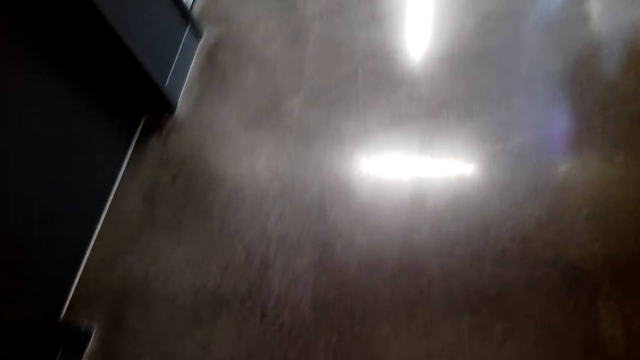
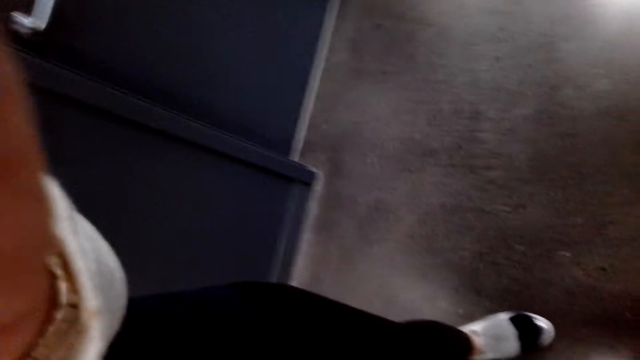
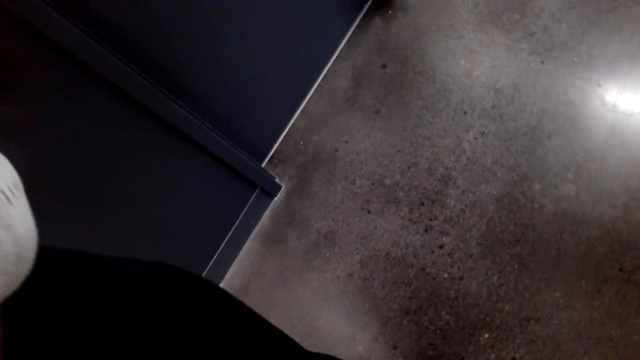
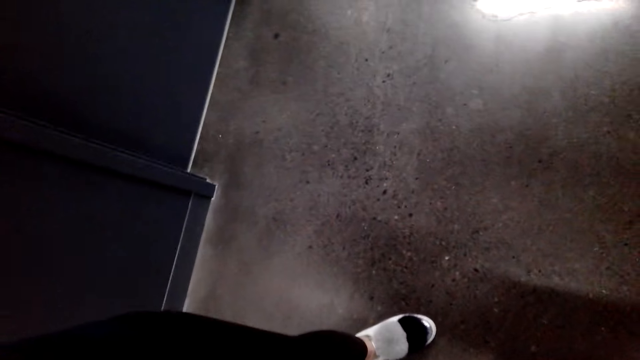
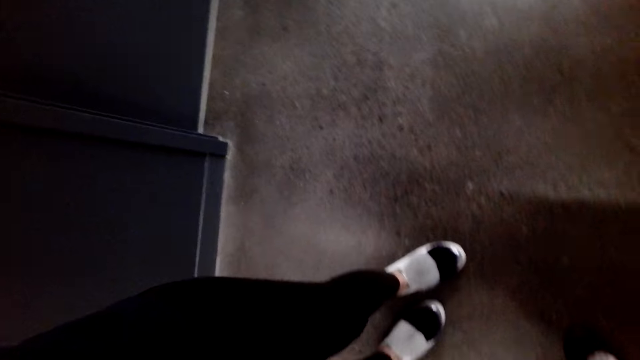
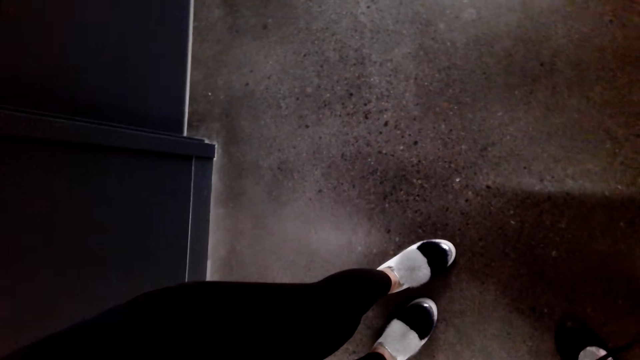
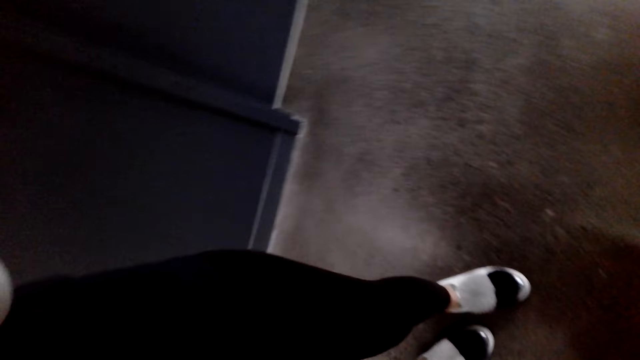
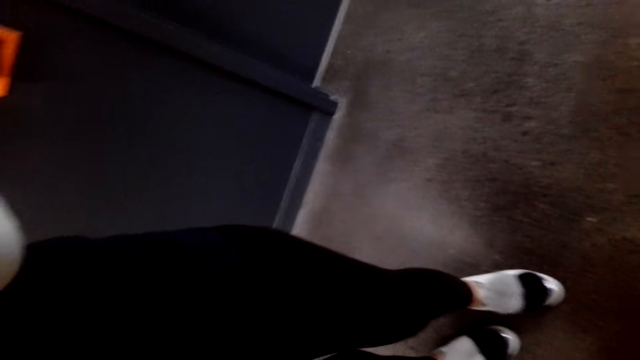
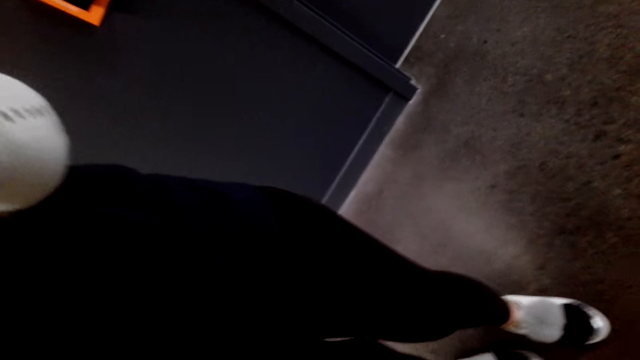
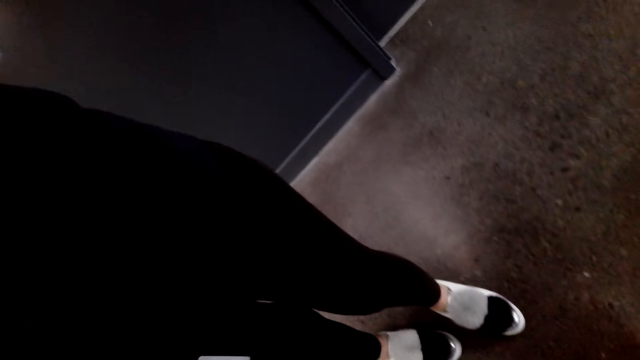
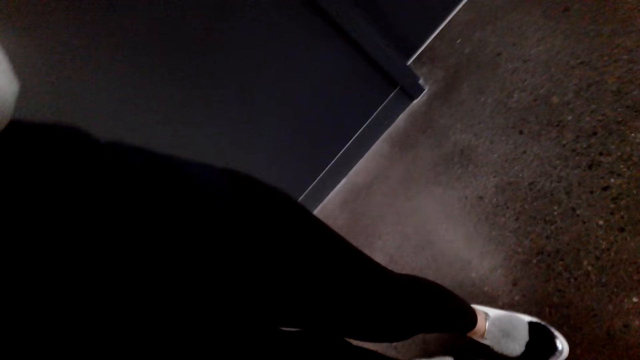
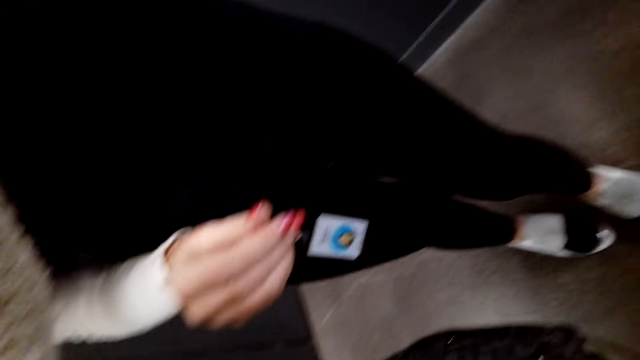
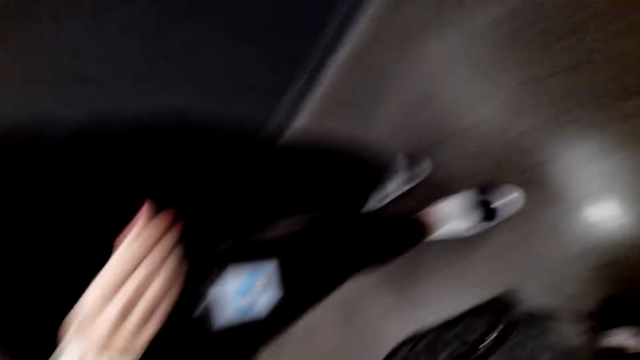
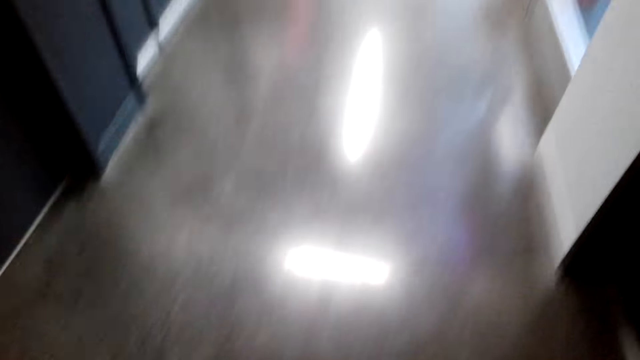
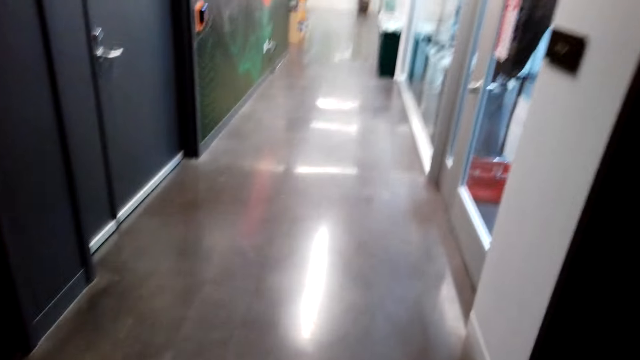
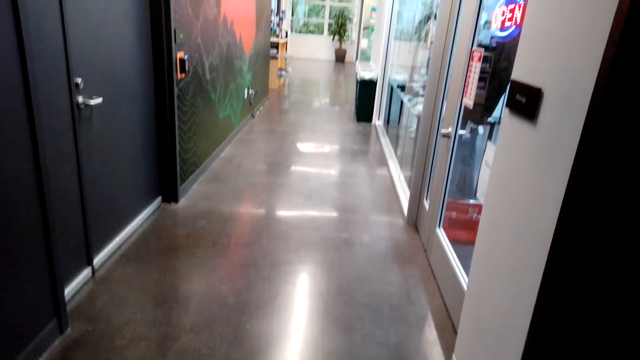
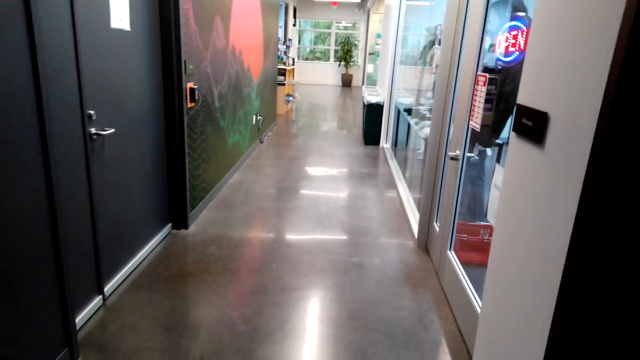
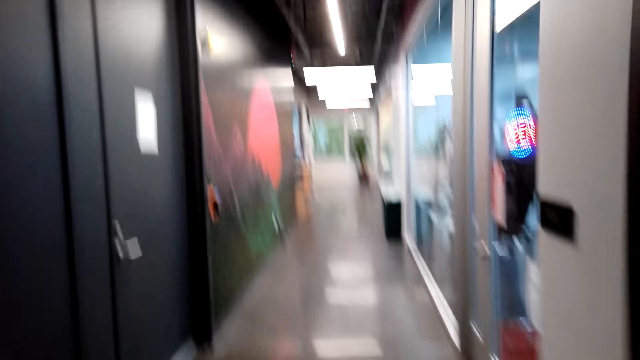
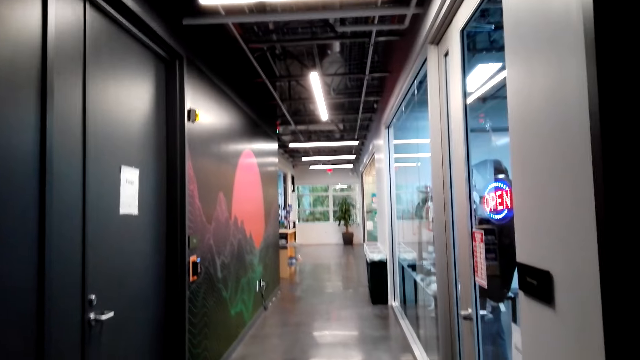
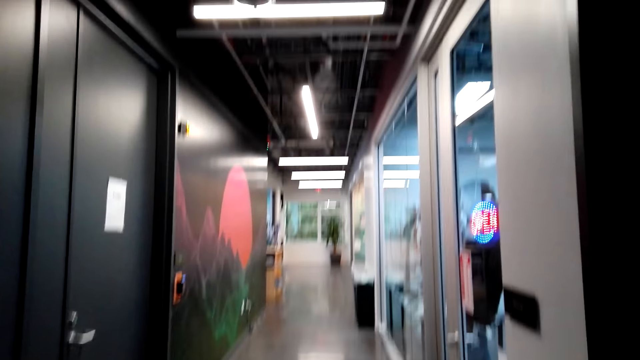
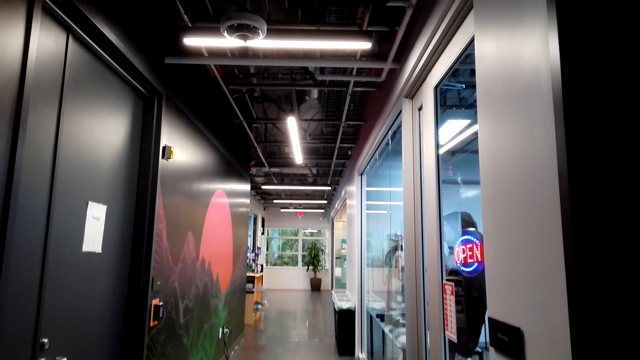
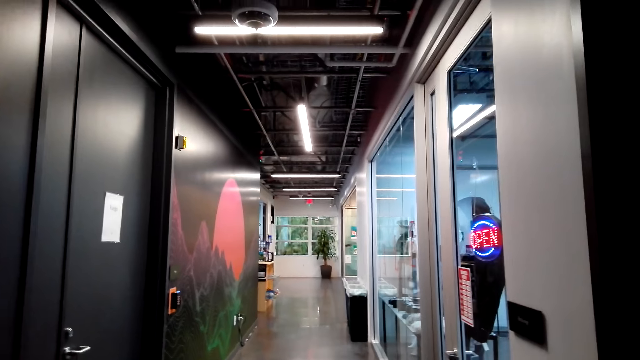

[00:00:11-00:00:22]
The camera wearer adjusts her camera.

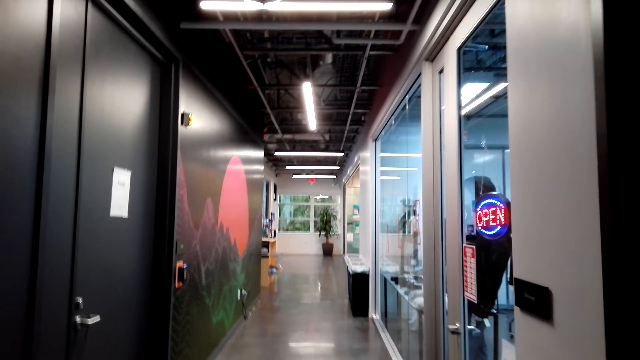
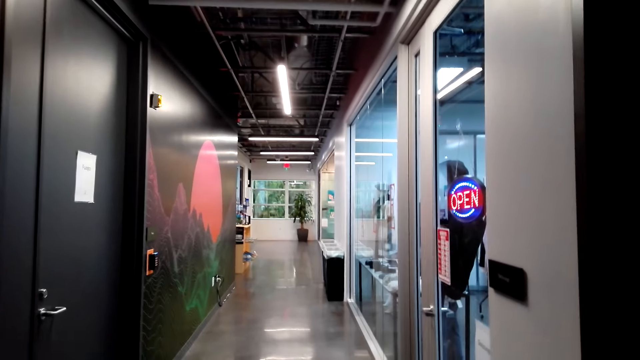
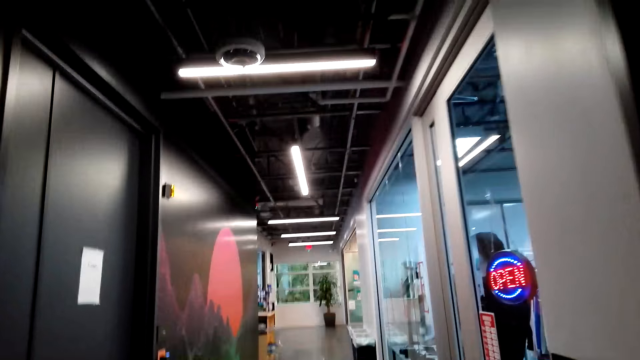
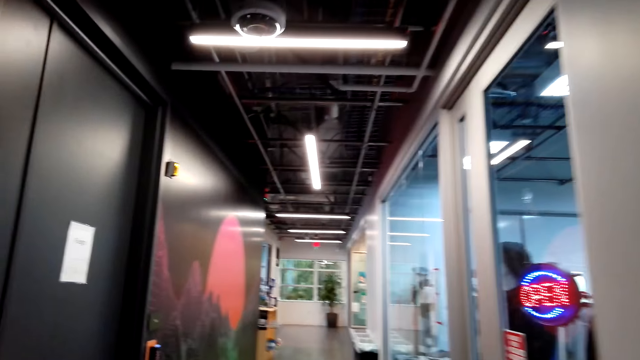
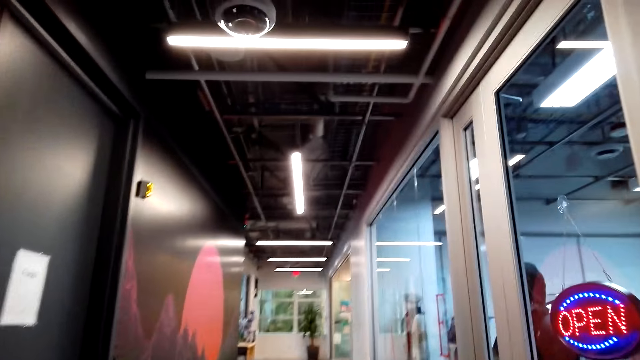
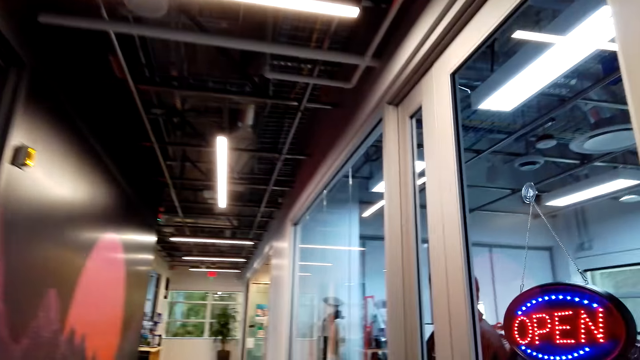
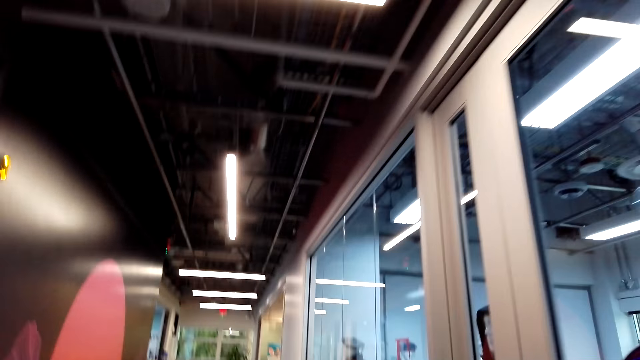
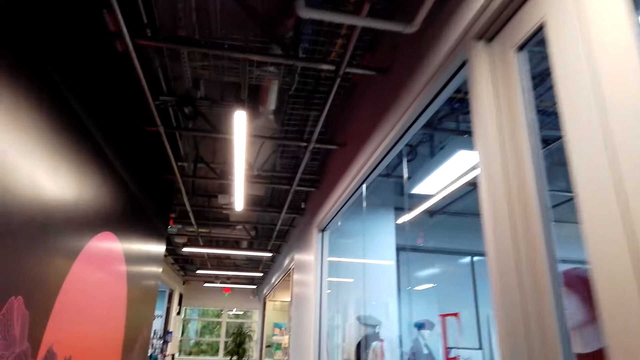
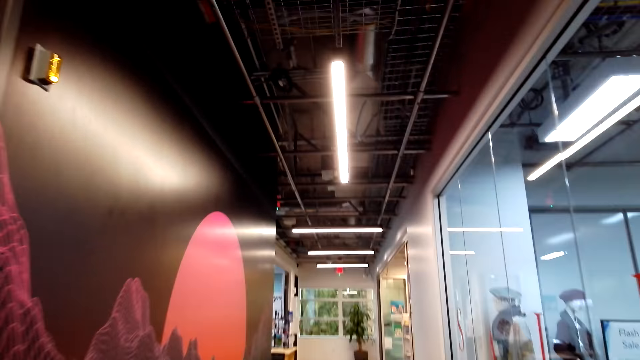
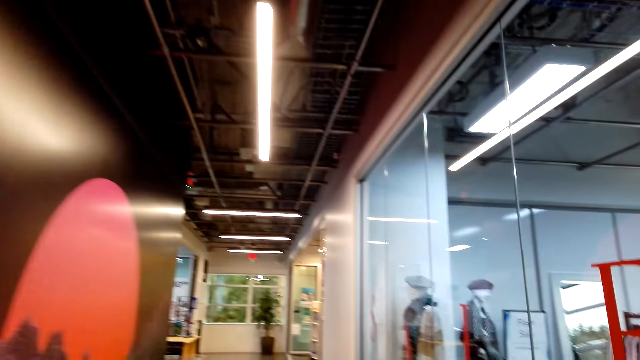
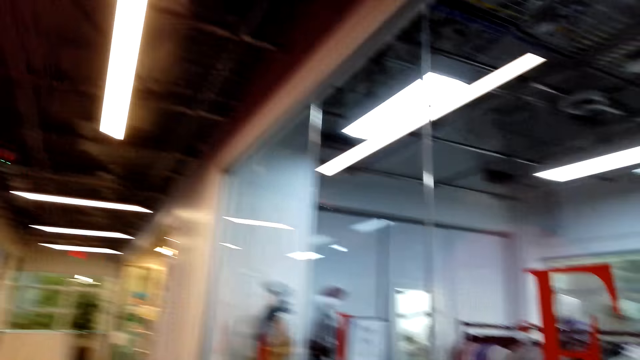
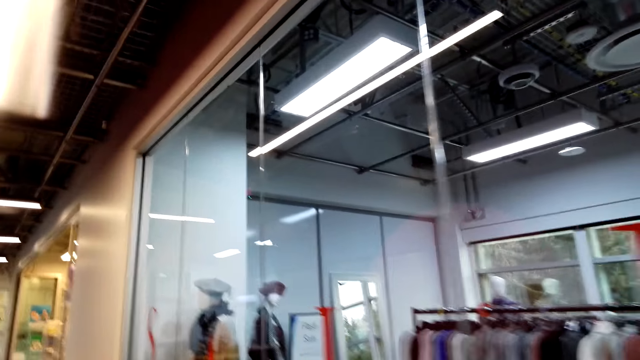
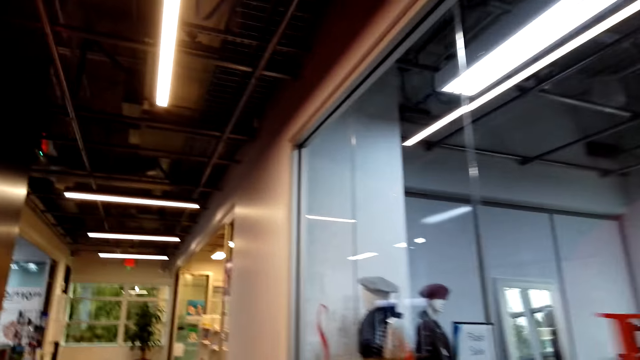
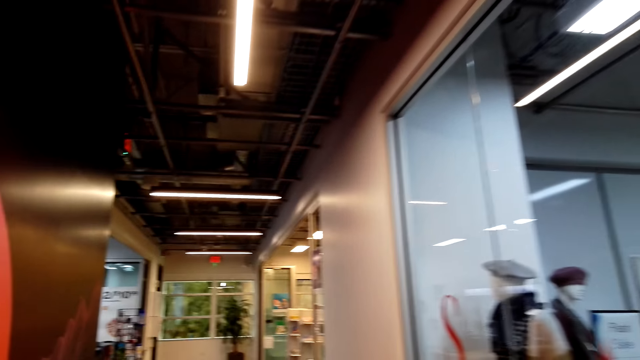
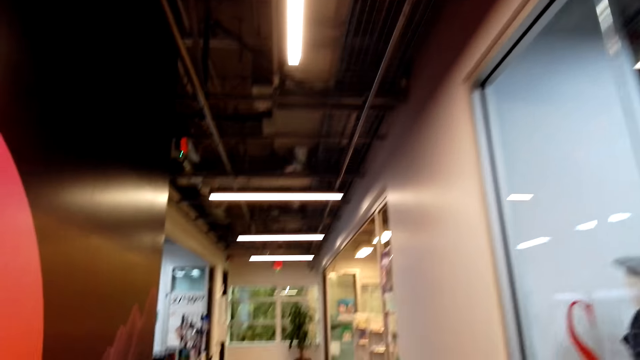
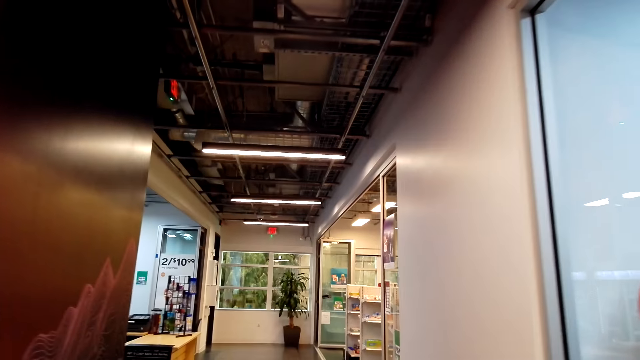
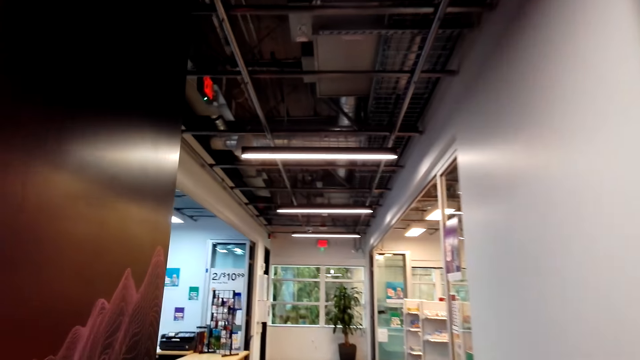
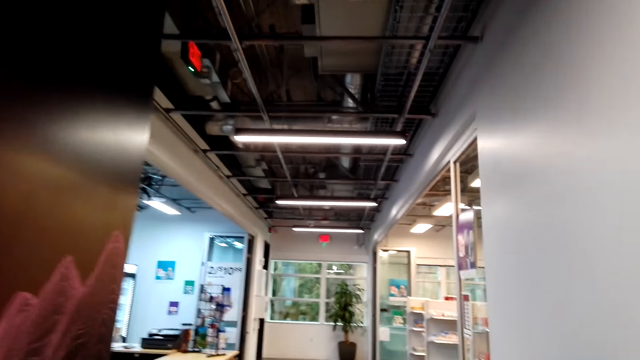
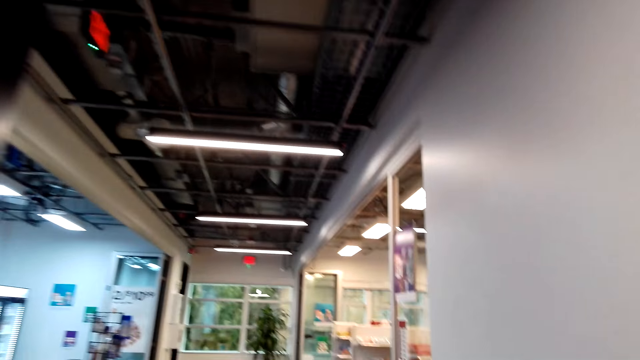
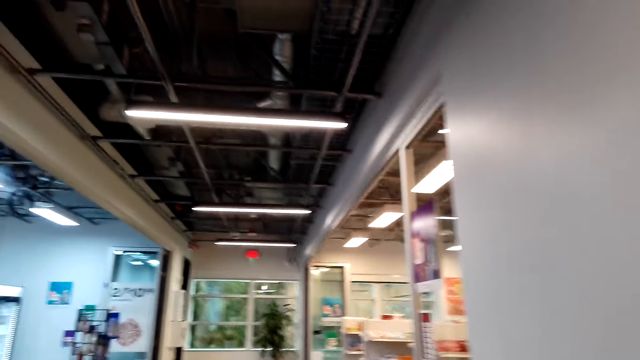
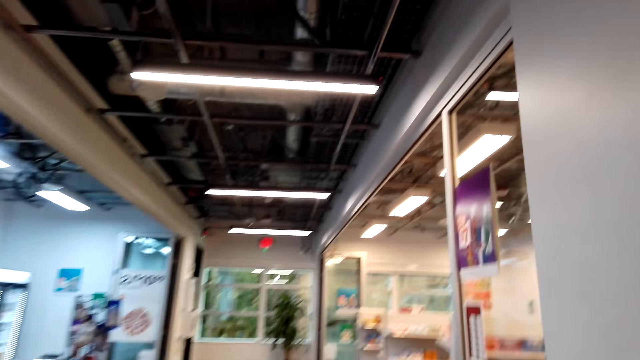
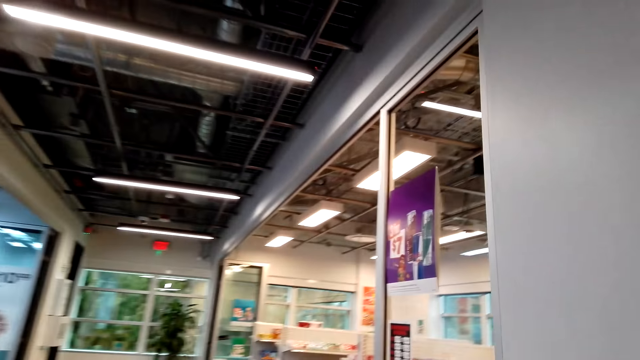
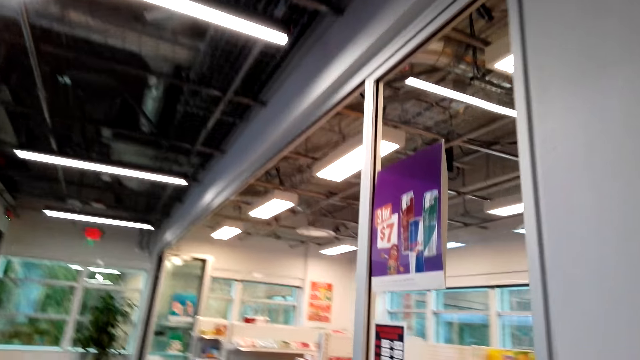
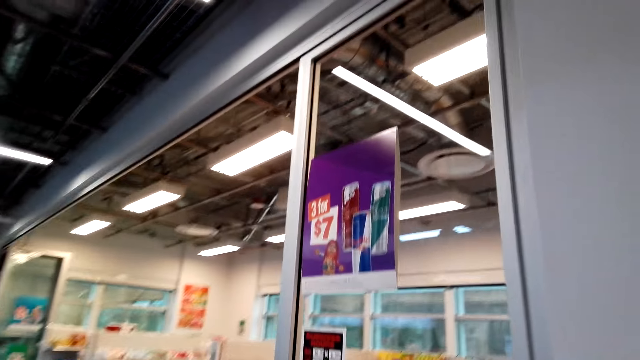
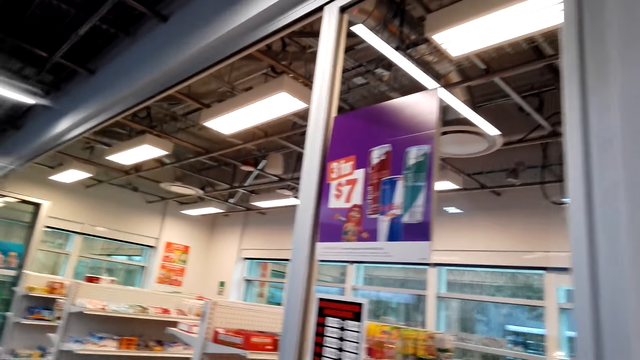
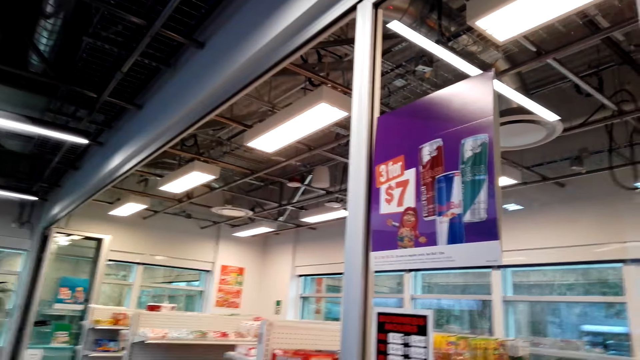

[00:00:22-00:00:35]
The camera wearer walks through the hallway.
